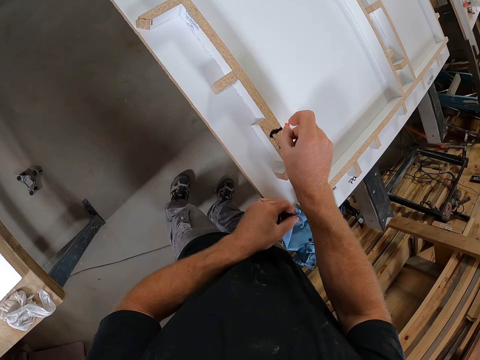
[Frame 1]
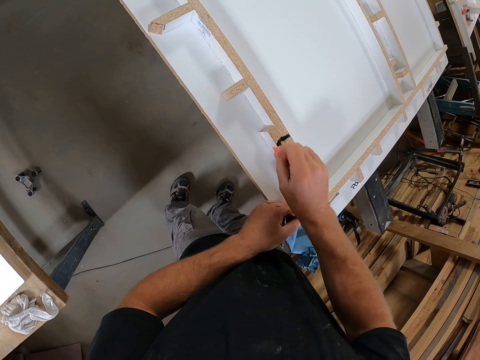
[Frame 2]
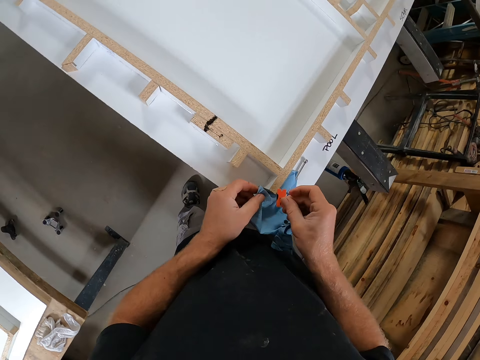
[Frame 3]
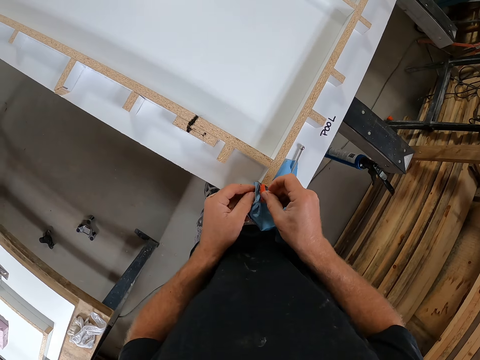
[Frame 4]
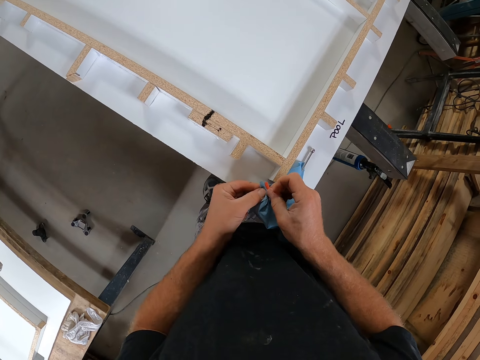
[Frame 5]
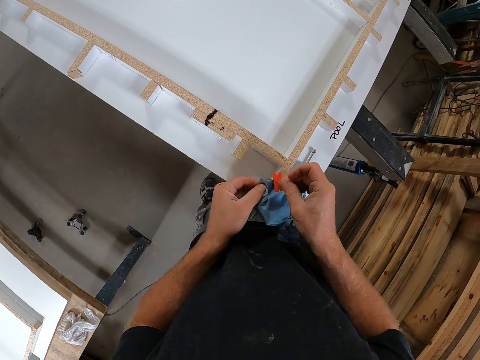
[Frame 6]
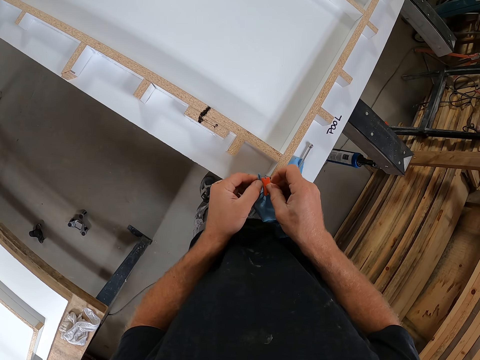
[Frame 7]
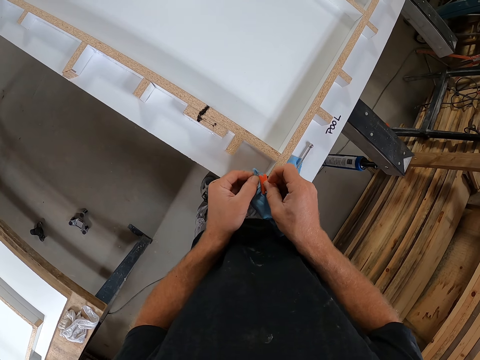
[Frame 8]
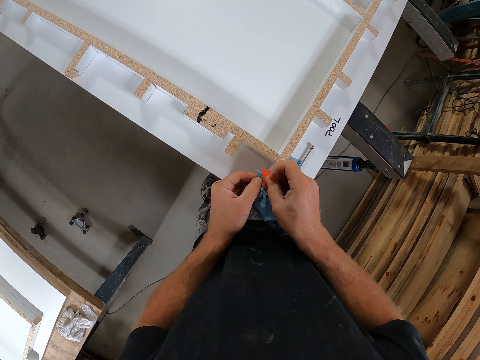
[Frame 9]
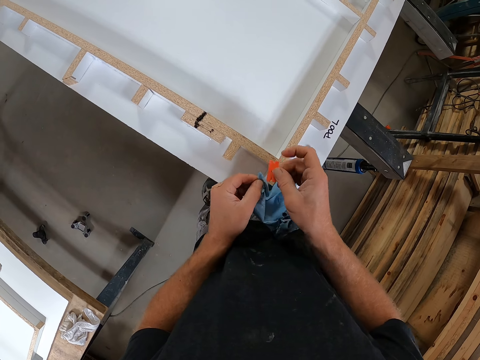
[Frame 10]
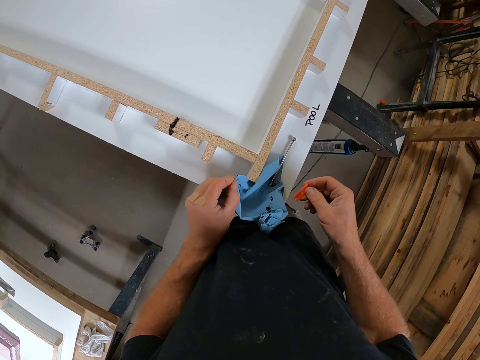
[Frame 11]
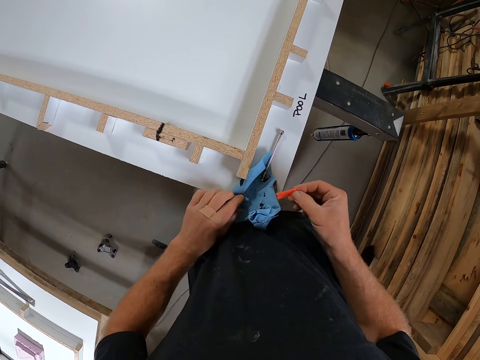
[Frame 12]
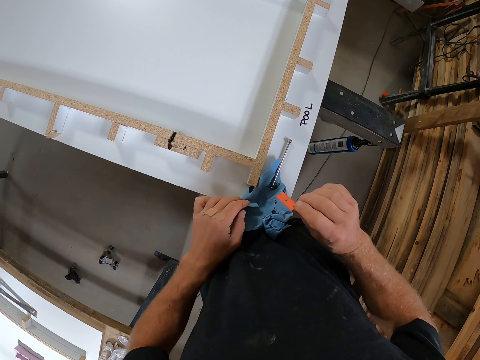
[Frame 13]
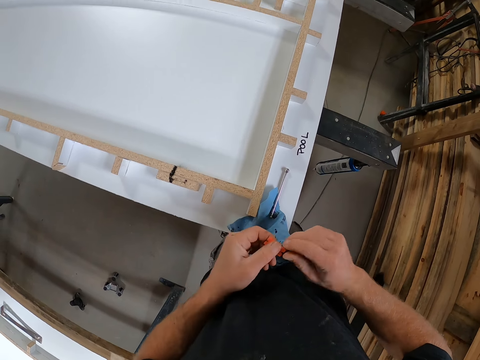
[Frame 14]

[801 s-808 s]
The camera wearer cleans the silicon on the woodwork with the piece of plastic. He cleans the piece of paper with the tissue. He holds the paper towel. He checks something.

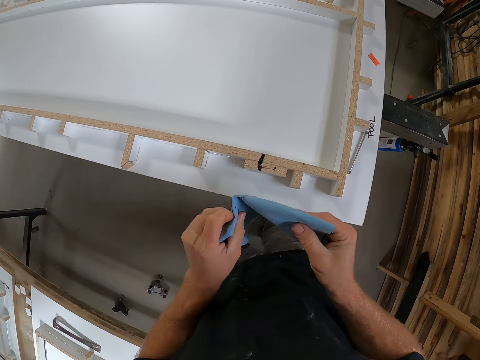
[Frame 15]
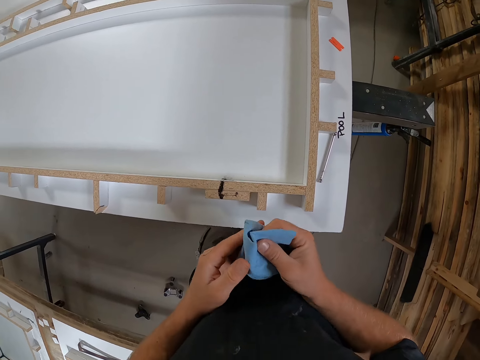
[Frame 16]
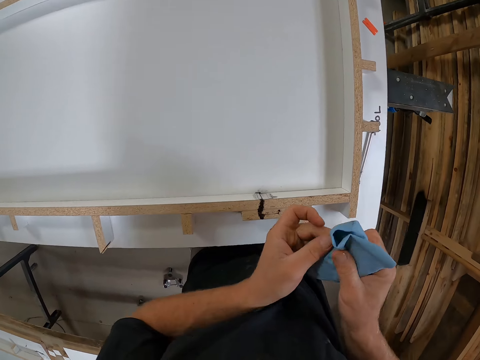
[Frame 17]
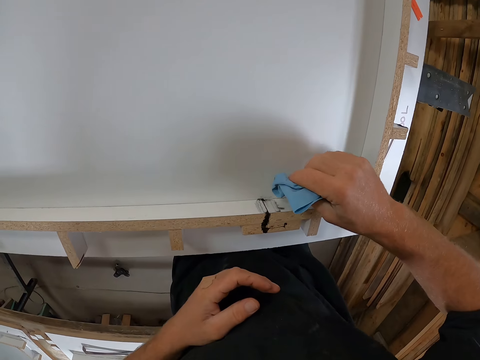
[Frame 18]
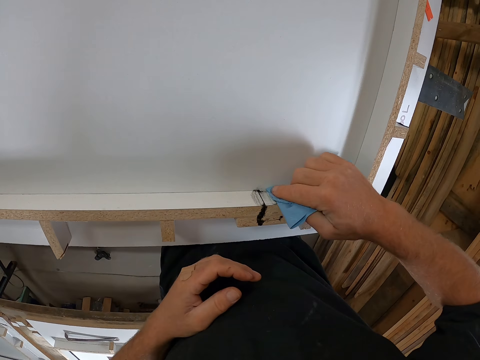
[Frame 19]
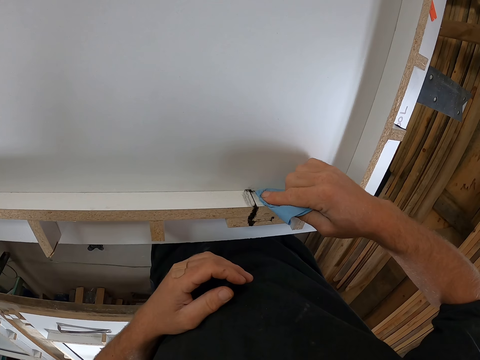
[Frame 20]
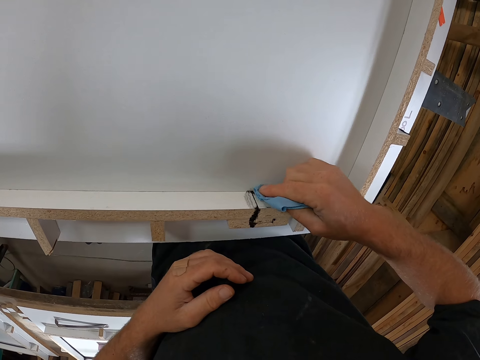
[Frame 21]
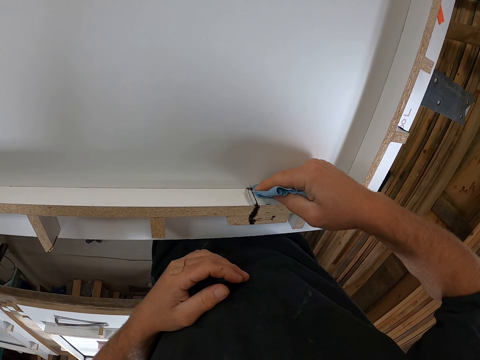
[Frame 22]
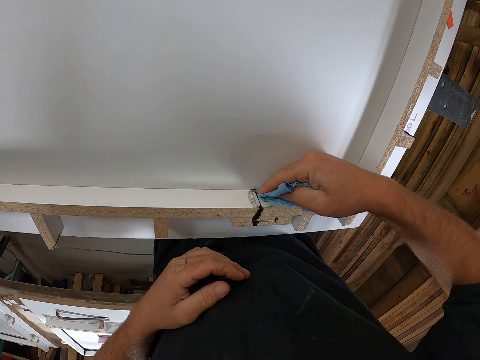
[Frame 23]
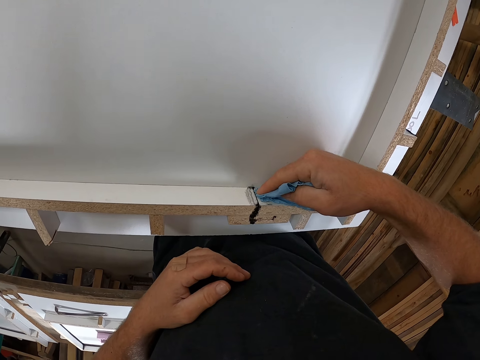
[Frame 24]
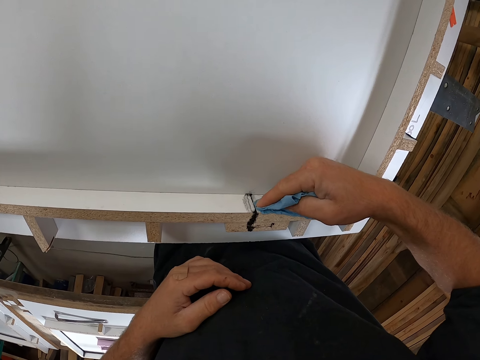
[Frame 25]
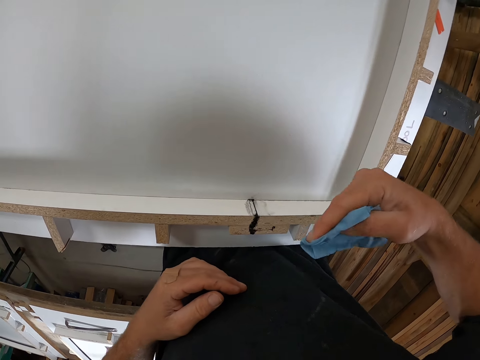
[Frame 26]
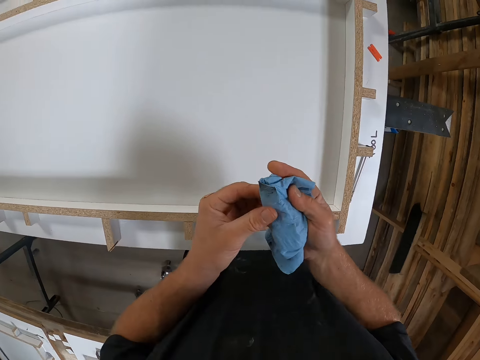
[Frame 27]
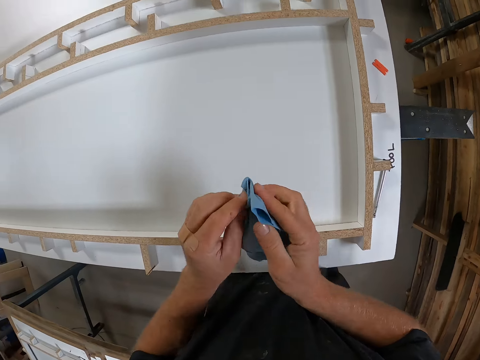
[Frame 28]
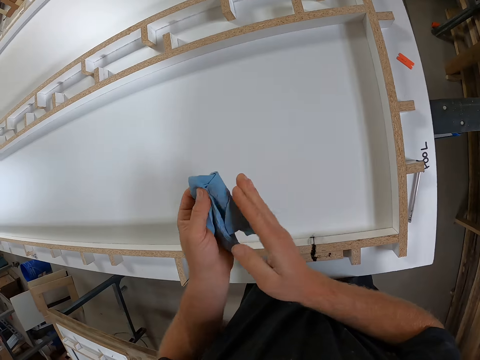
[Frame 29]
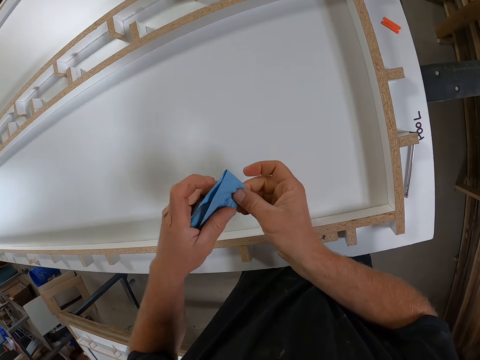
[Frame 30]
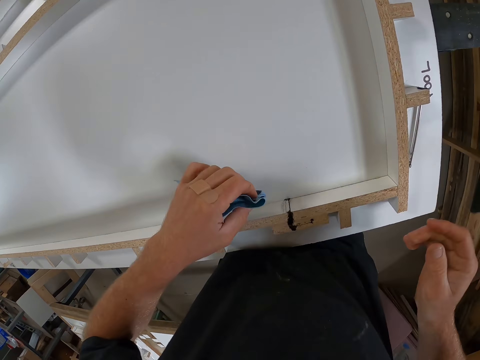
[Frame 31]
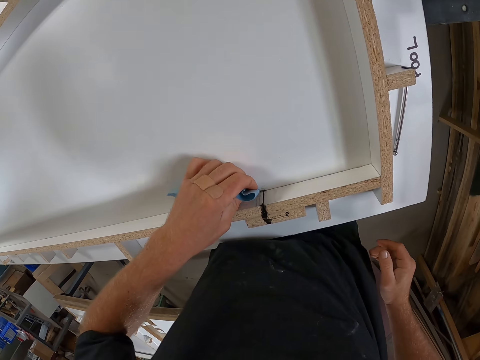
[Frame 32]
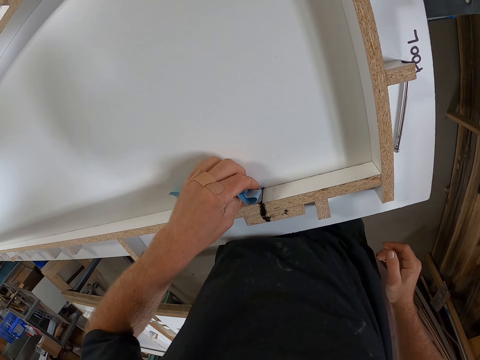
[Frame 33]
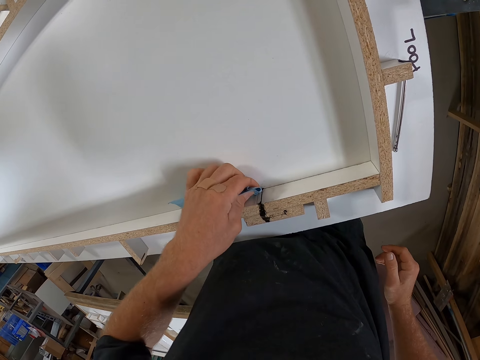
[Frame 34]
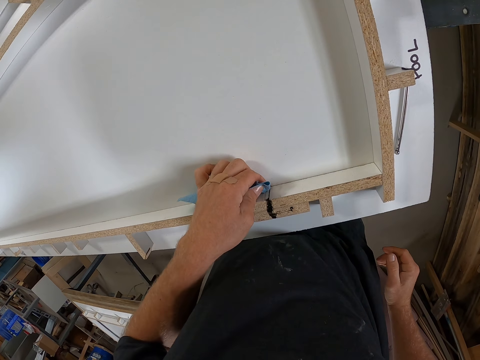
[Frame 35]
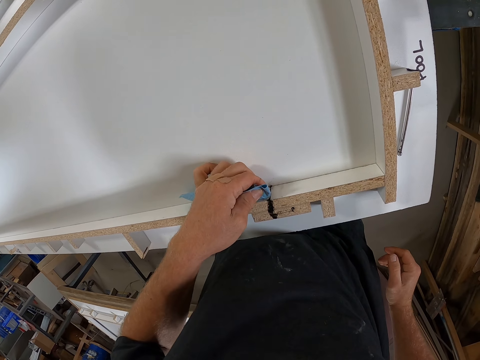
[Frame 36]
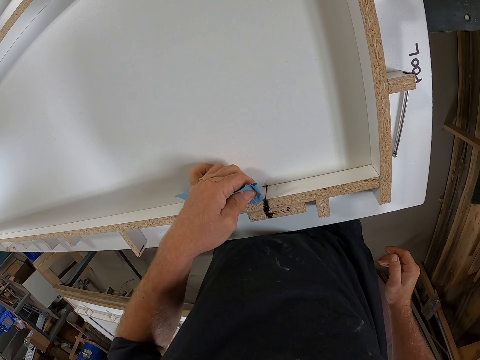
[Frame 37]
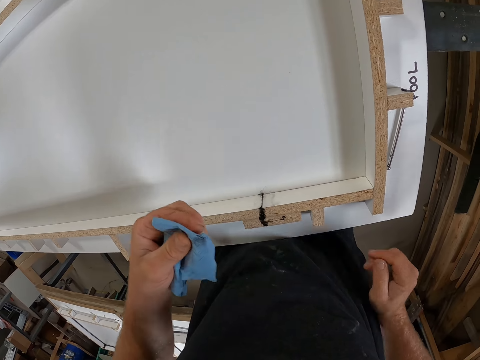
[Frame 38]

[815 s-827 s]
The camera wearer cleans the silicon on the woodwork with the tissue. He folds the paper towel. He adjusts the tissue in his hands. He cleans the silicon on the woodwork with the tissue.

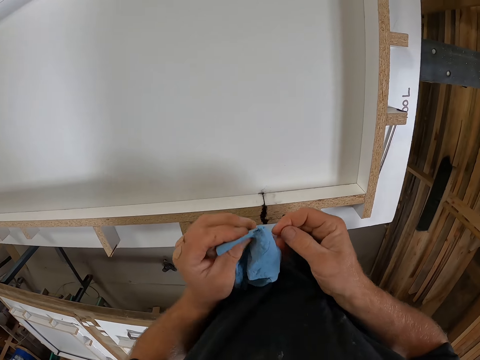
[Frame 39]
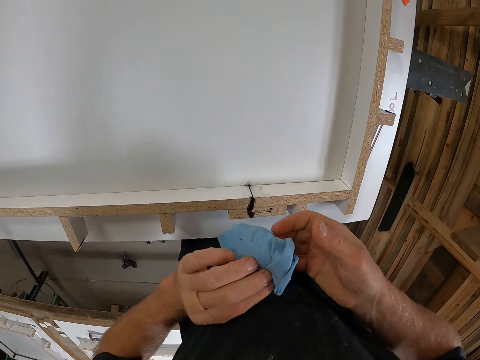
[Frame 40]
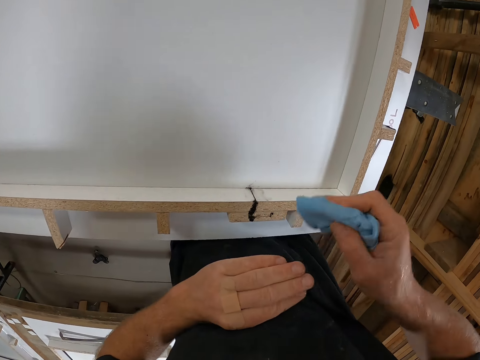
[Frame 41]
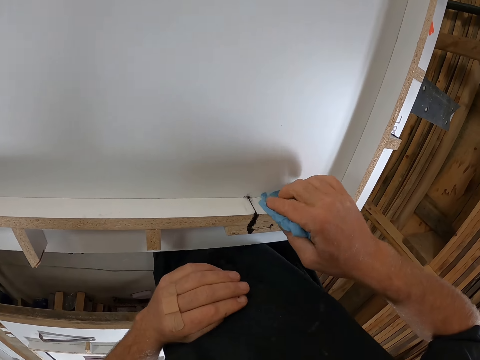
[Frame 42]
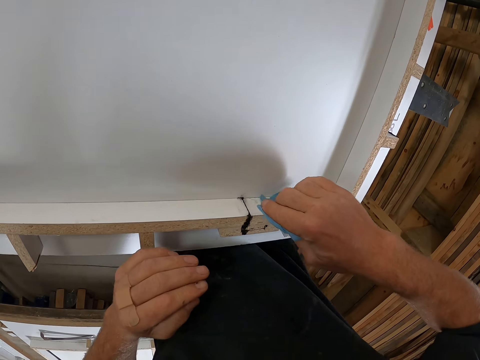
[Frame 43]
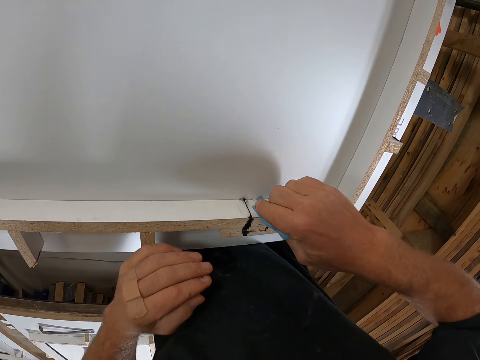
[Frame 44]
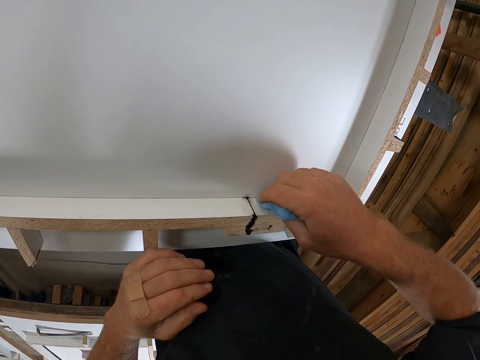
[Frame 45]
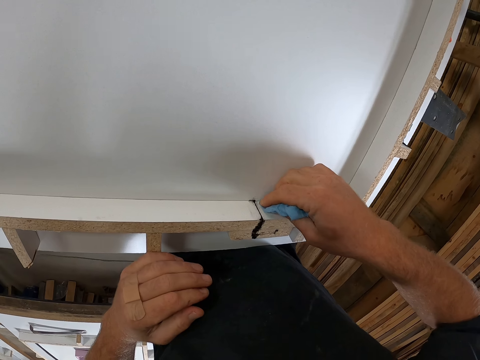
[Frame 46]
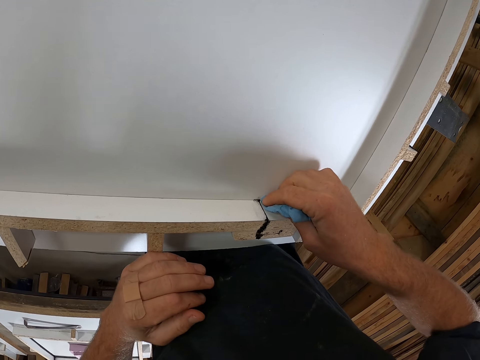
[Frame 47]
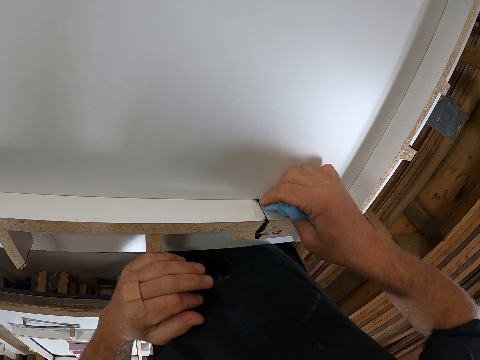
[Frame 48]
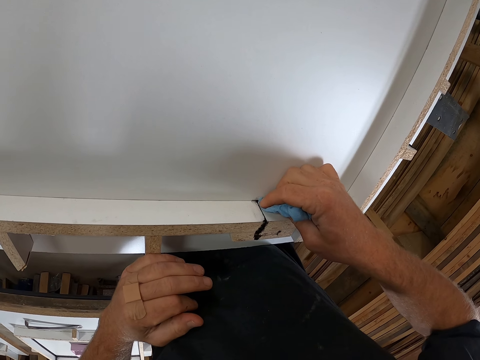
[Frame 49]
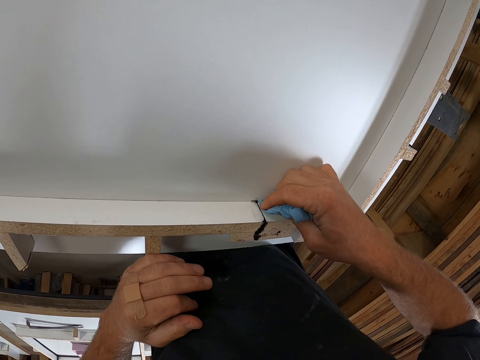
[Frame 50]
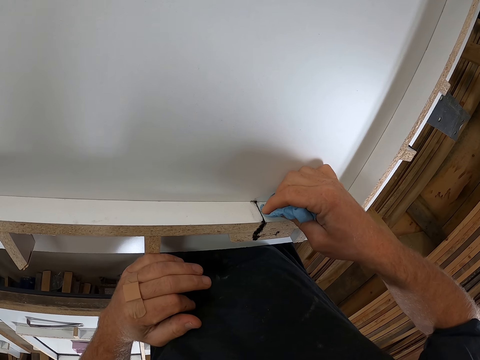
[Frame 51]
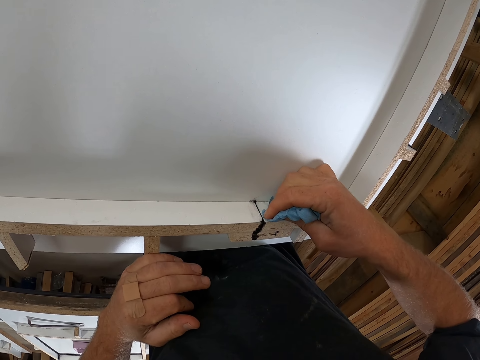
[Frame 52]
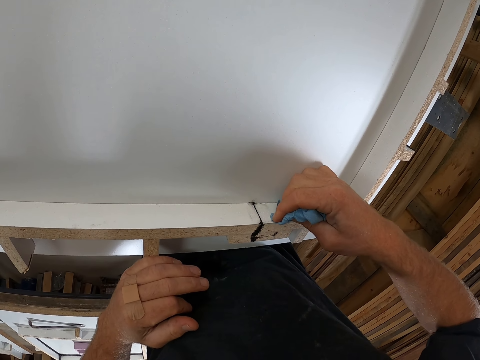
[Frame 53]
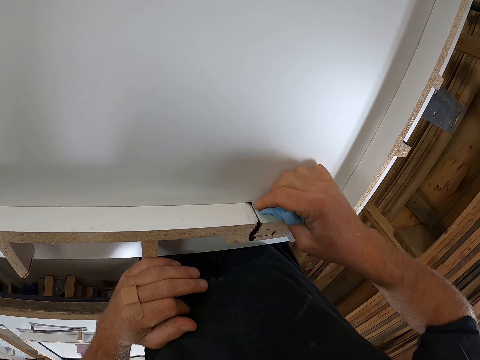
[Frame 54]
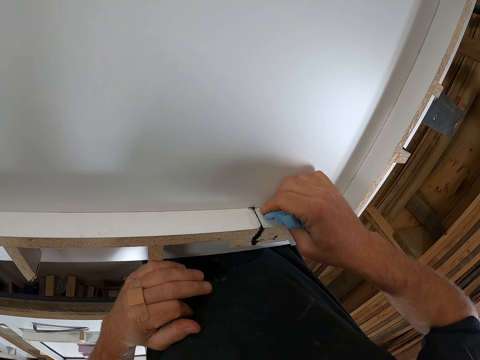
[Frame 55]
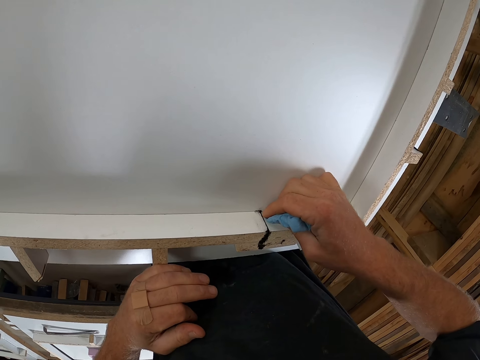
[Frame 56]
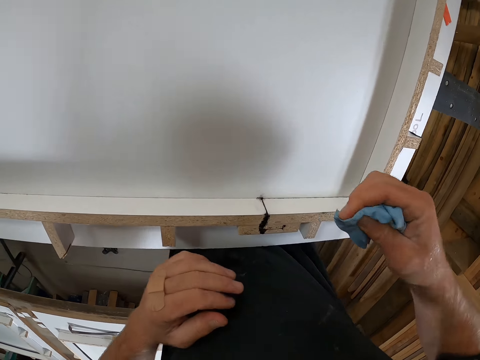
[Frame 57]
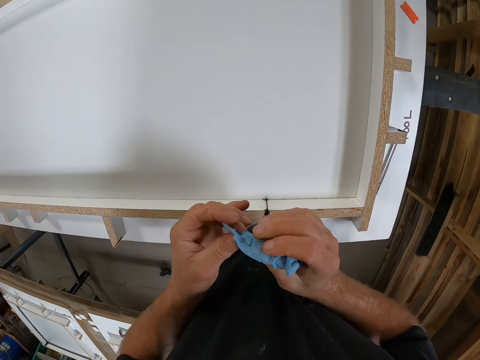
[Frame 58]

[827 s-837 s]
The camera wearer folds the piece of cloth. They wipe the glue from the board.
